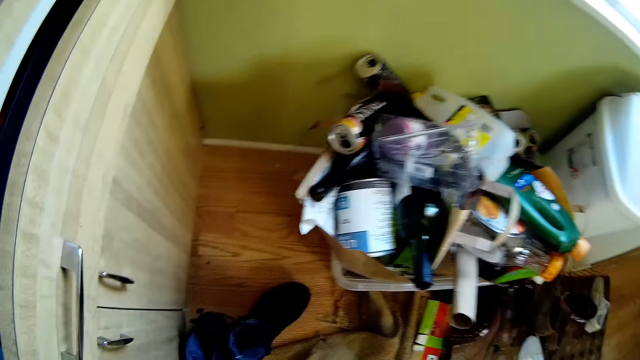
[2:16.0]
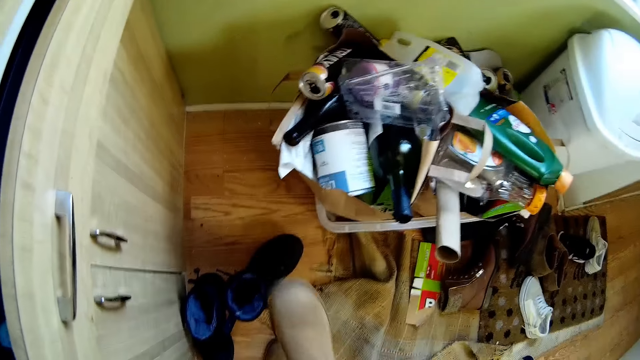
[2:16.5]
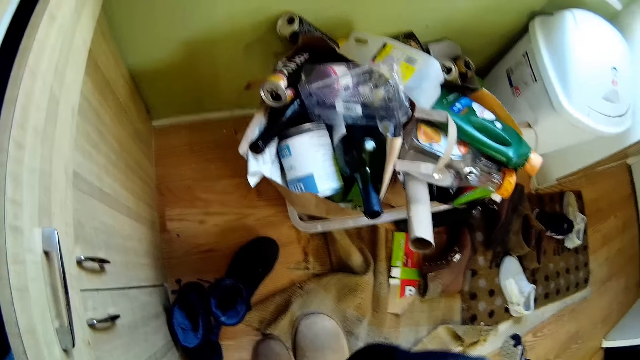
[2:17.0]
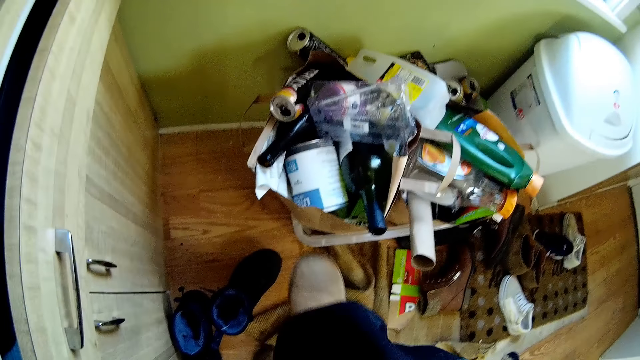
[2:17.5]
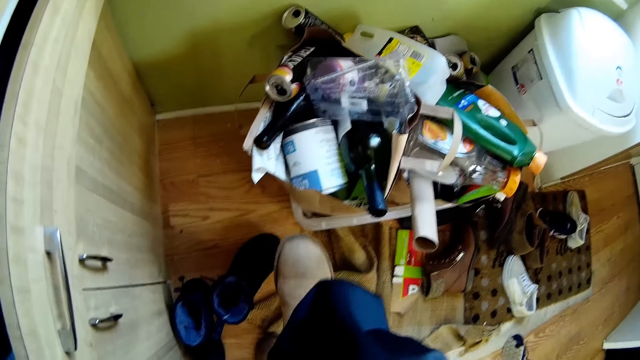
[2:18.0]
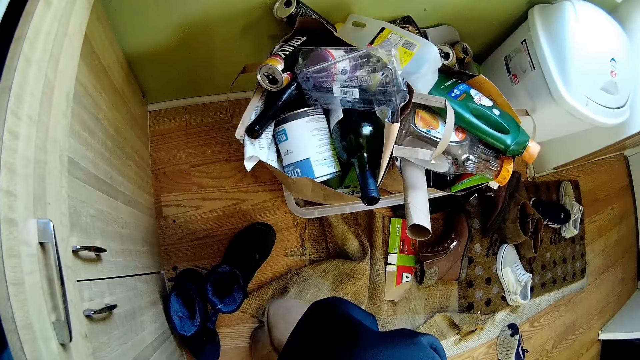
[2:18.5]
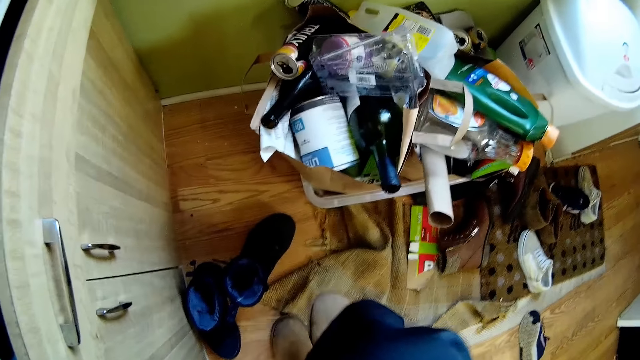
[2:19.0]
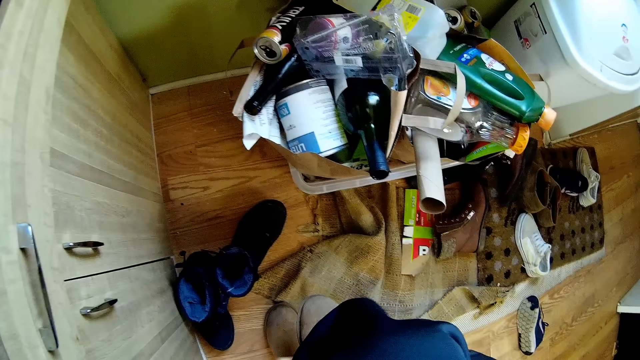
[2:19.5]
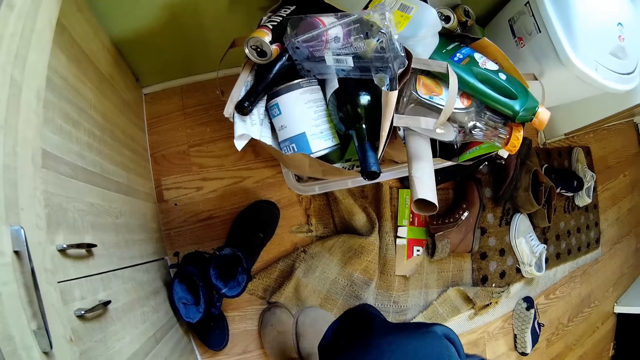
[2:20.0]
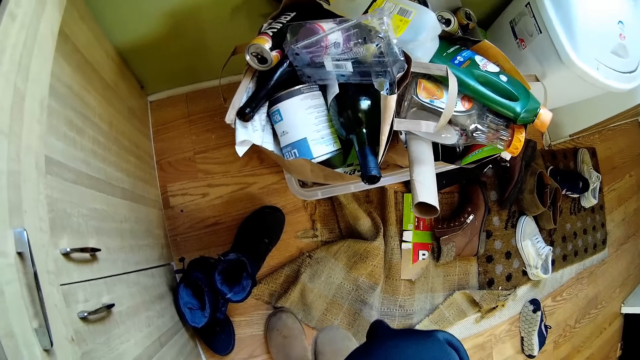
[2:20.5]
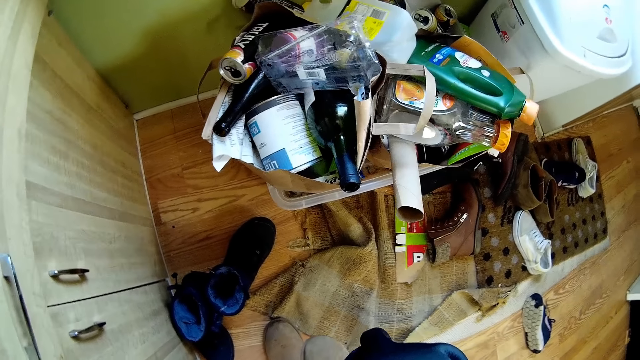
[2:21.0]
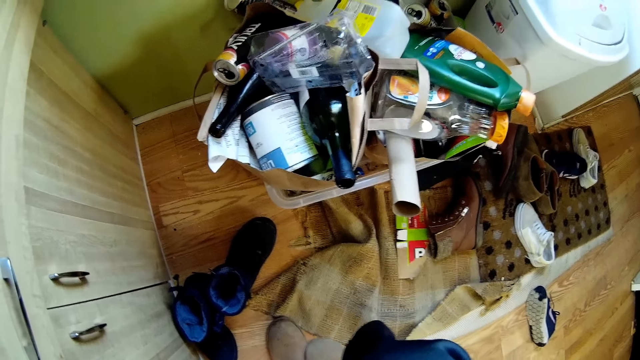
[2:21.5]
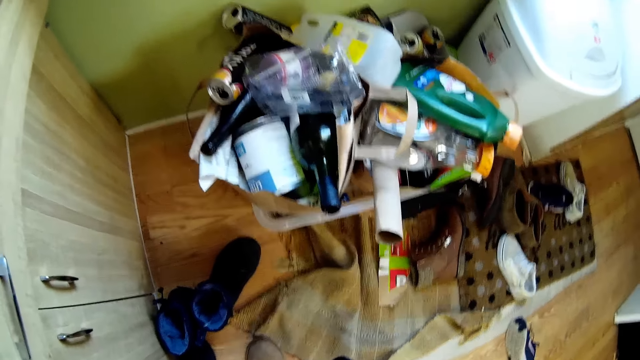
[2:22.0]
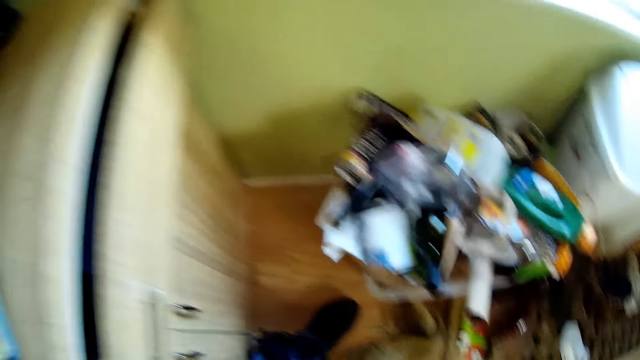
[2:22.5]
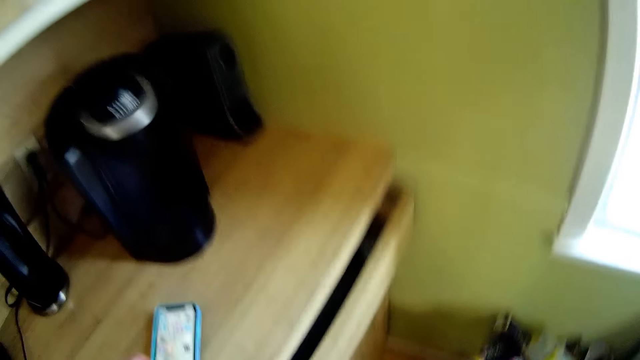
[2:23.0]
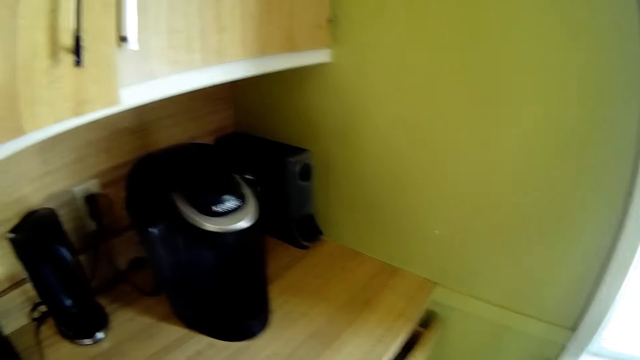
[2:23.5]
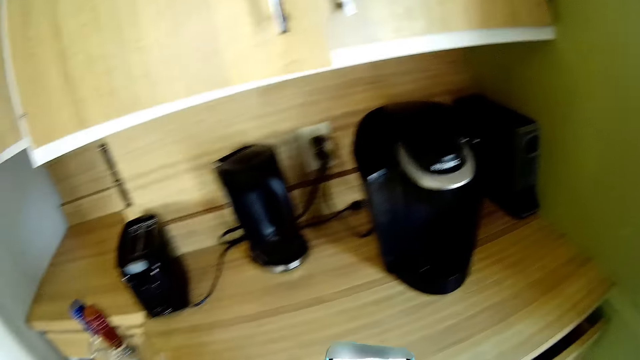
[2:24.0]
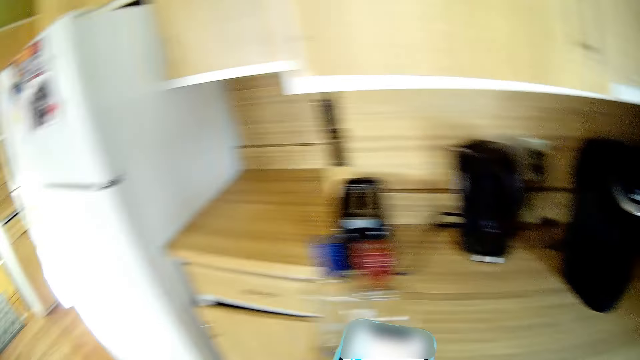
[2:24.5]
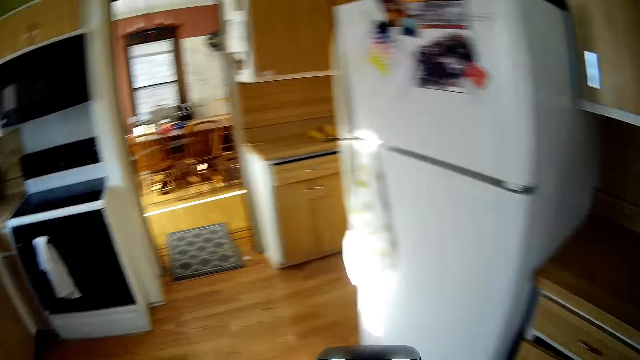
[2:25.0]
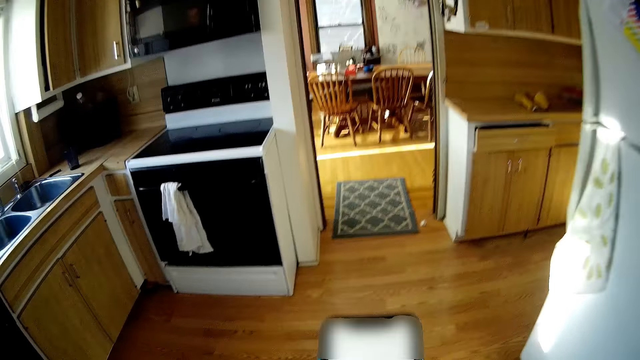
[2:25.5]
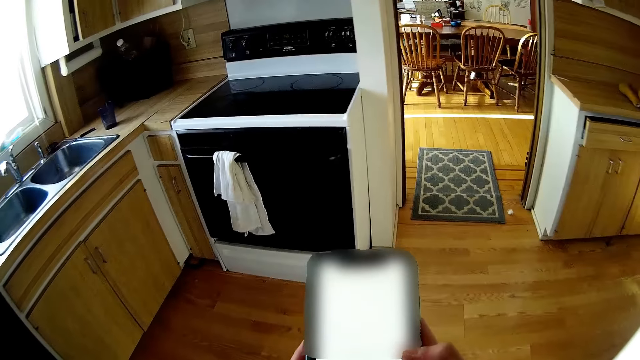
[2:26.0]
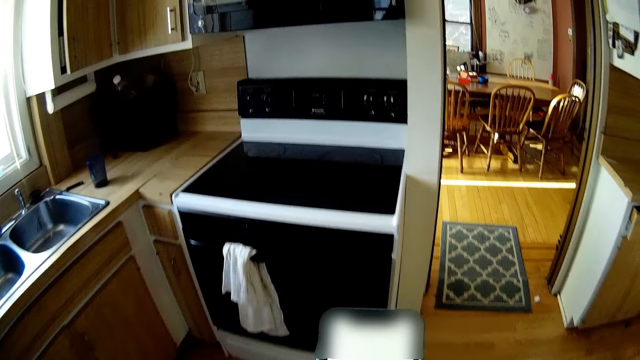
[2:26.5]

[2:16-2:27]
The camera wearer wears the shoe on her right leg with both hands. She picks up the phone from the countertop. She operates the phone with both hands.

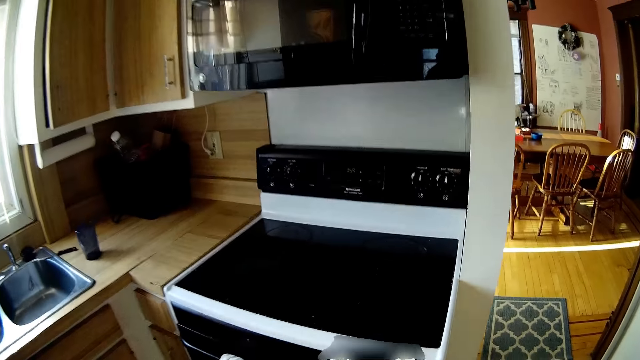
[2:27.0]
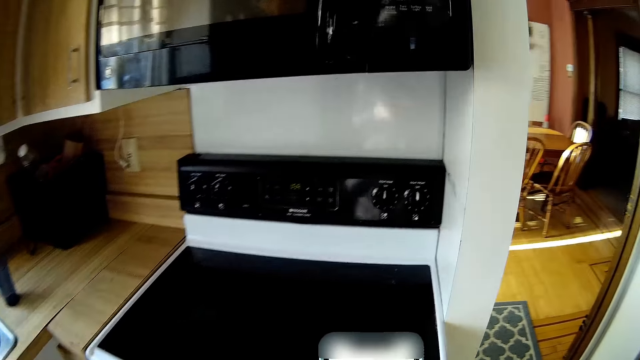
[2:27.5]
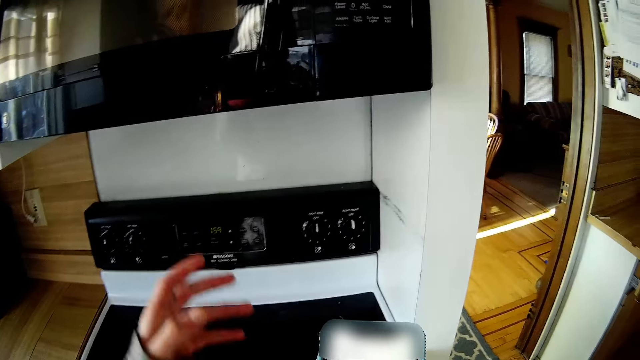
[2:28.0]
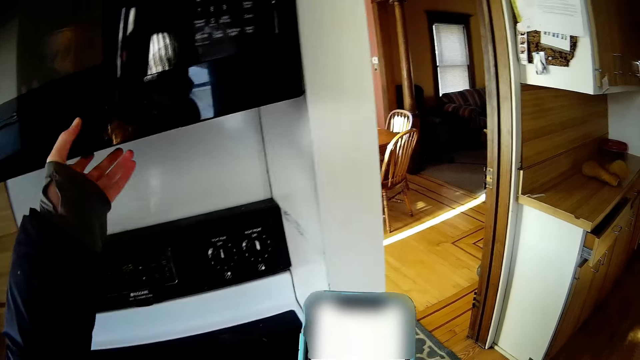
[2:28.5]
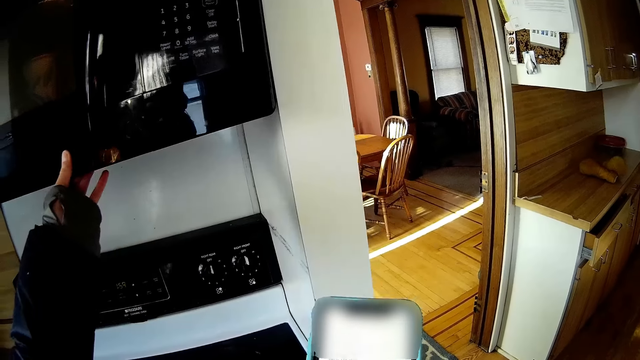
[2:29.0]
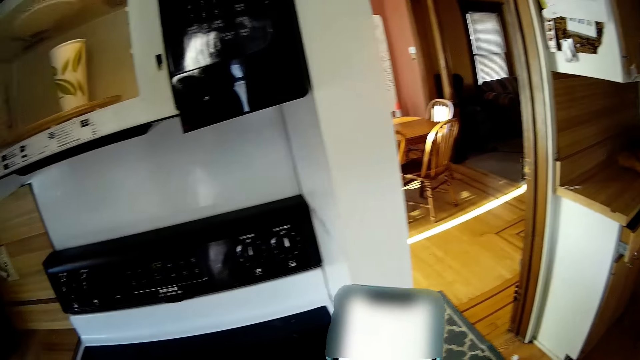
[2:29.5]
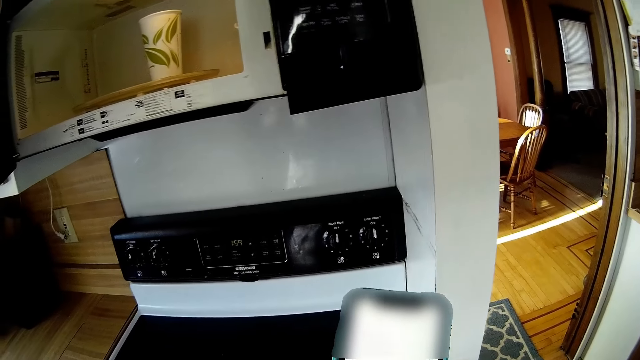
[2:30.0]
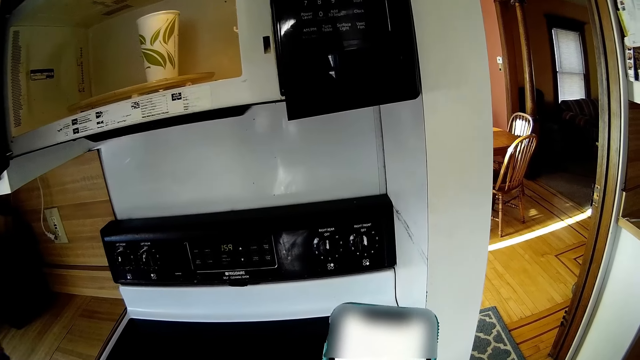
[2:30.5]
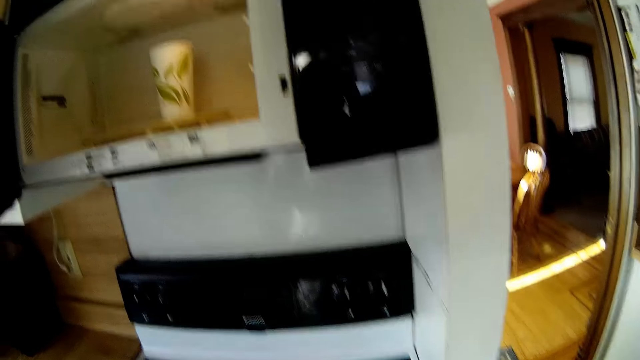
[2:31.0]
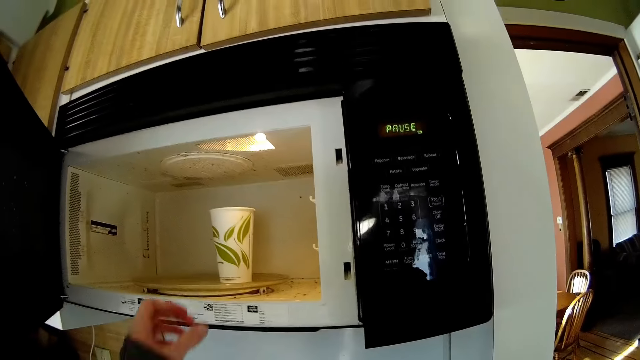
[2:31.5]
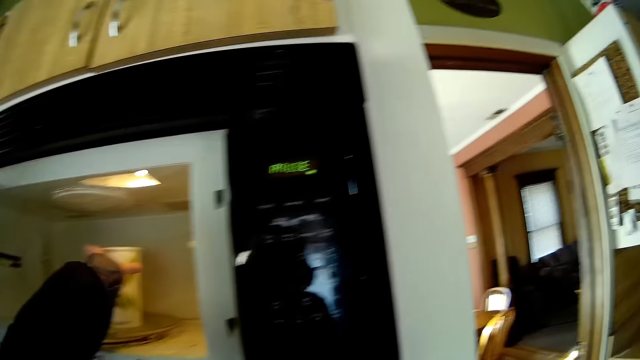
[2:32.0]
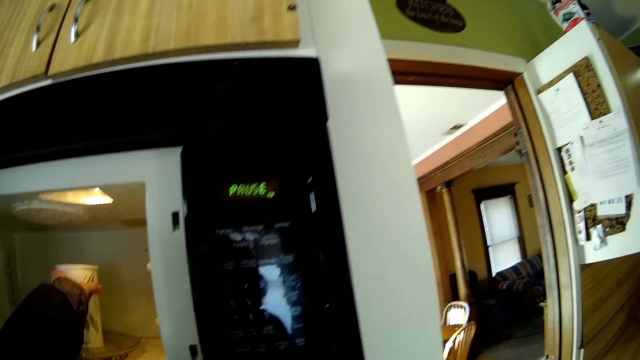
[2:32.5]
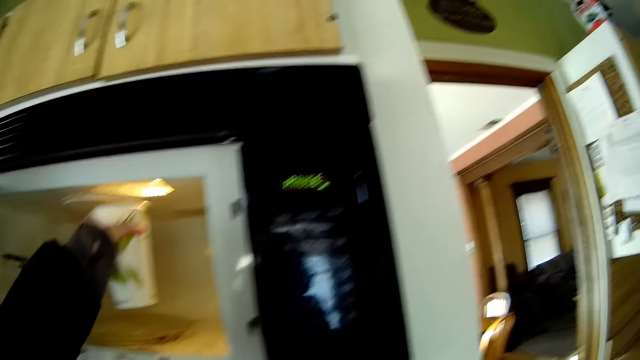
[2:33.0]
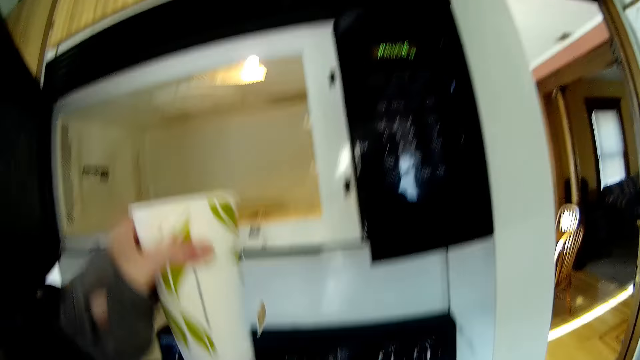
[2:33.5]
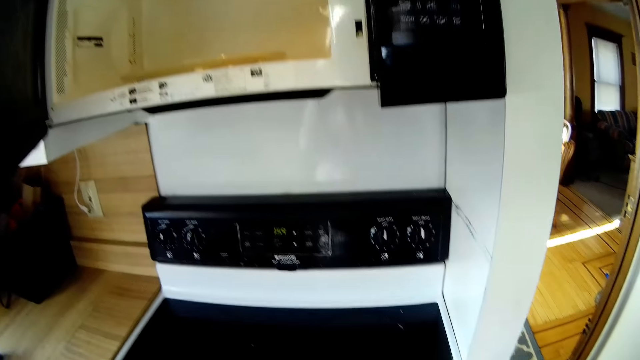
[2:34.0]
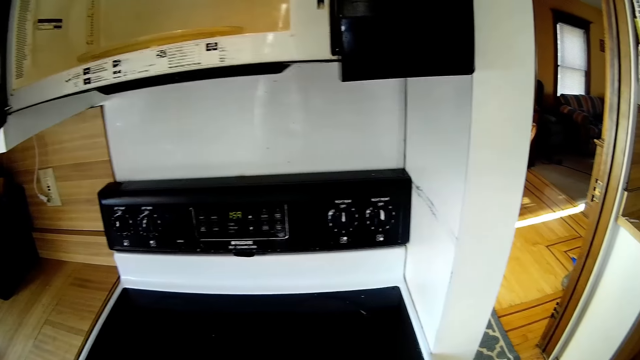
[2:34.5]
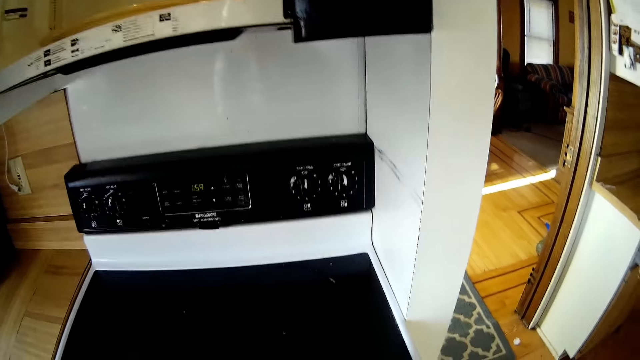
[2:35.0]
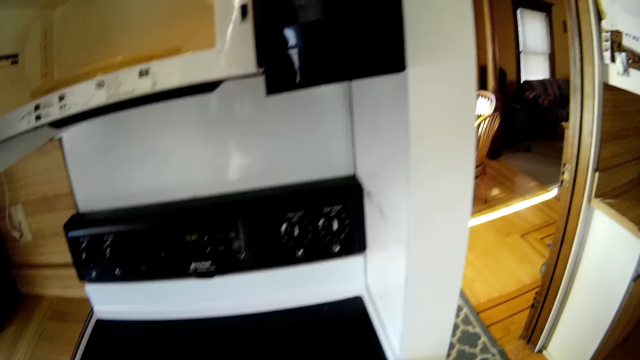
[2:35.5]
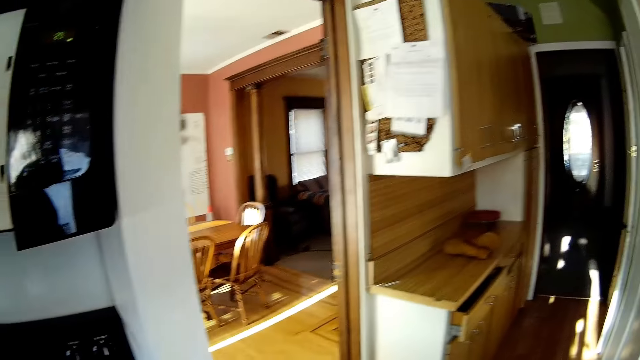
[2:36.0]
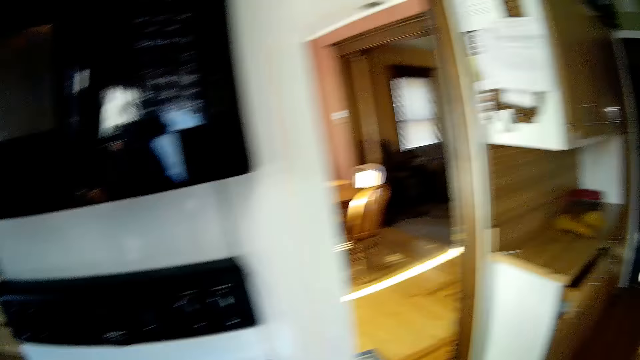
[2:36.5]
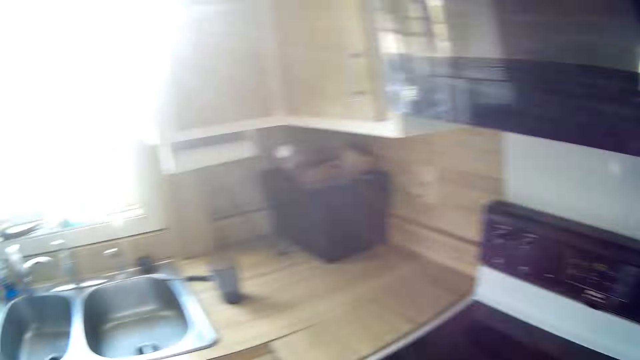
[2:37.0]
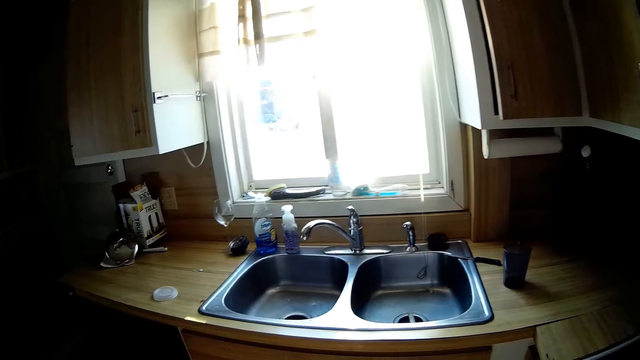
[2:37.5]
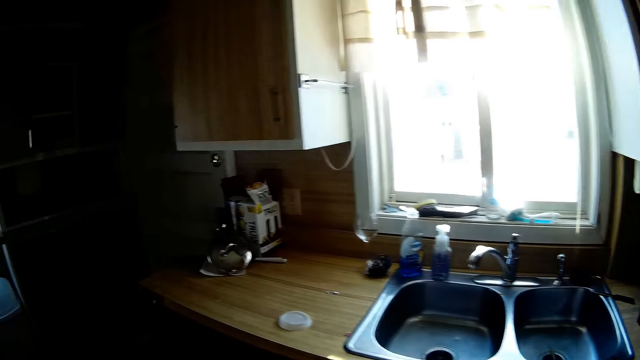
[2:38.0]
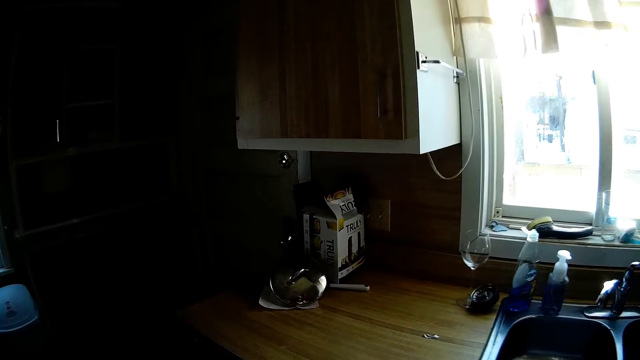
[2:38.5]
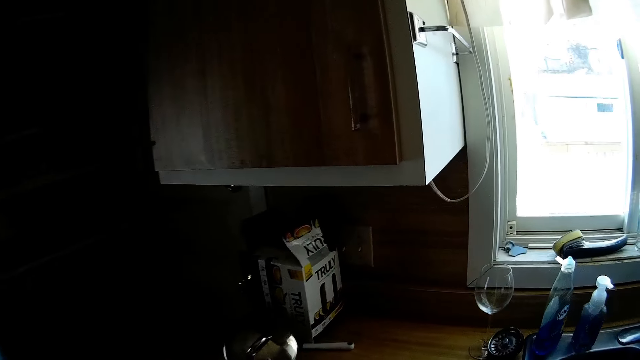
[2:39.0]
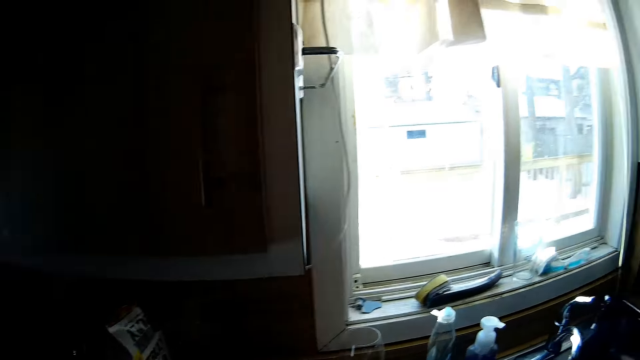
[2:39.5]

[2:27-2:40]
The camera wearer opens the microwave with her left hand. She picks up the cup from the microwave with her left hand. She looks around the kitchen. She walks around the kitchen.
